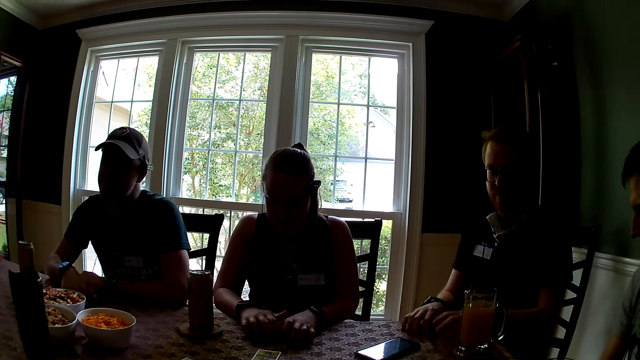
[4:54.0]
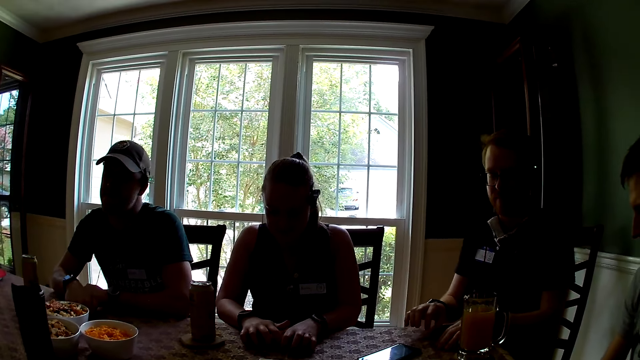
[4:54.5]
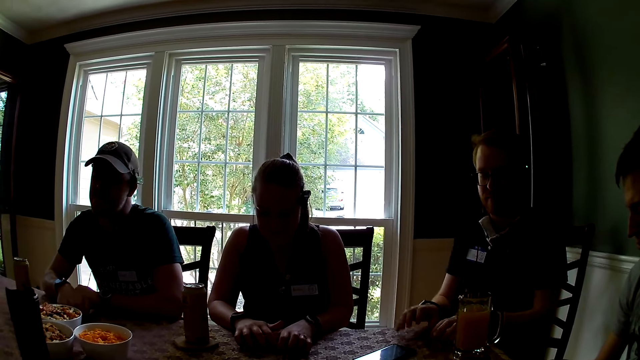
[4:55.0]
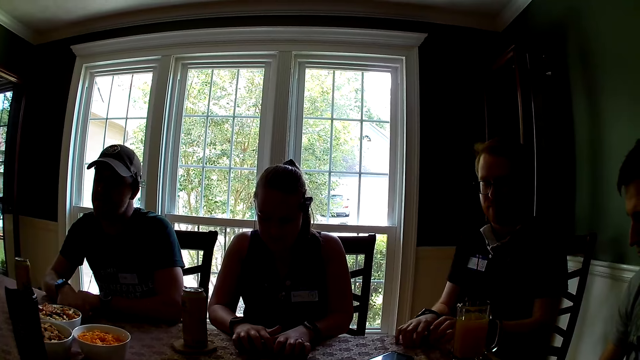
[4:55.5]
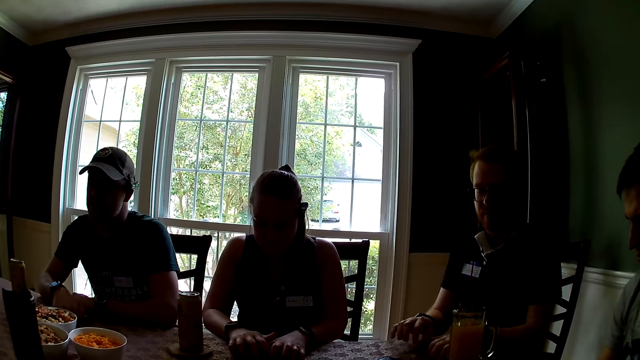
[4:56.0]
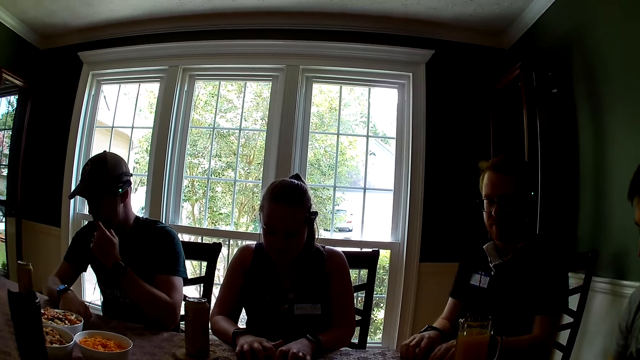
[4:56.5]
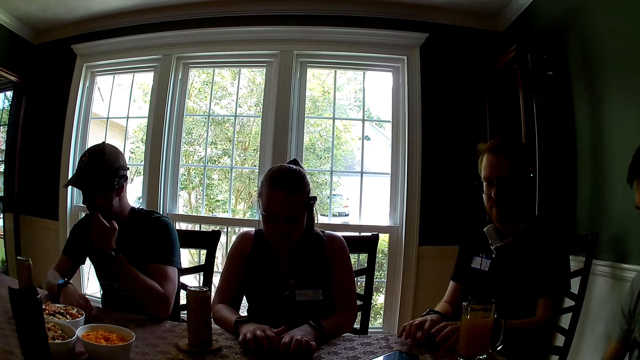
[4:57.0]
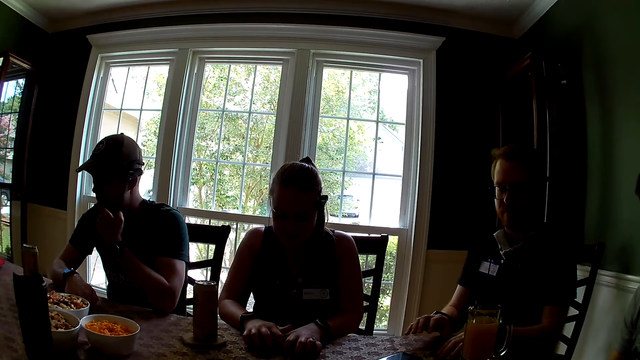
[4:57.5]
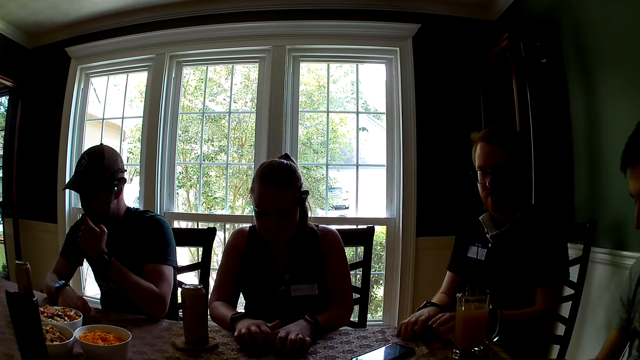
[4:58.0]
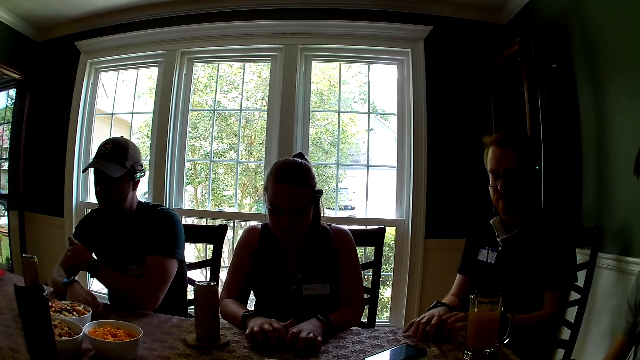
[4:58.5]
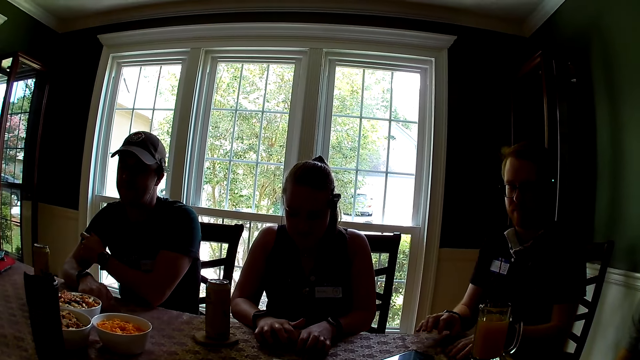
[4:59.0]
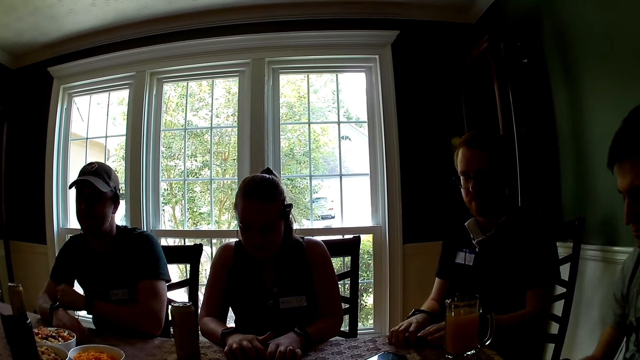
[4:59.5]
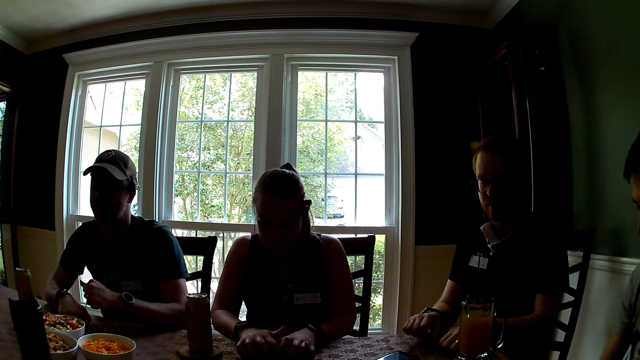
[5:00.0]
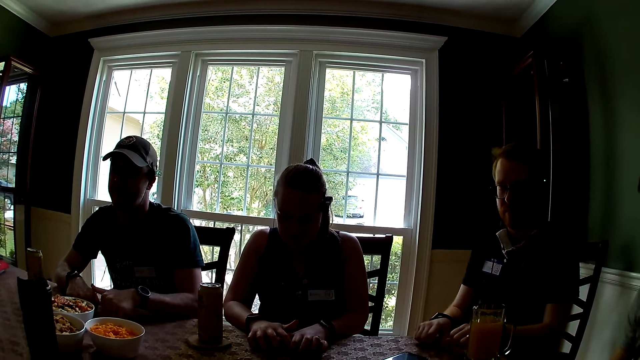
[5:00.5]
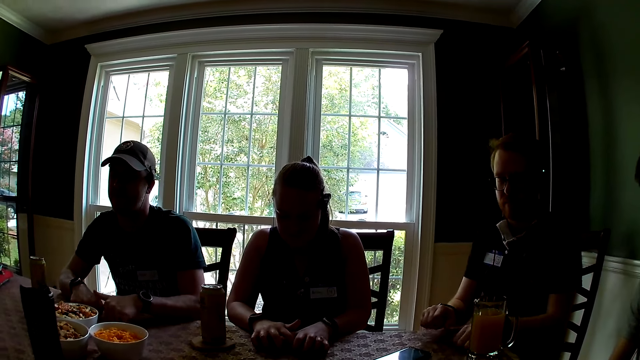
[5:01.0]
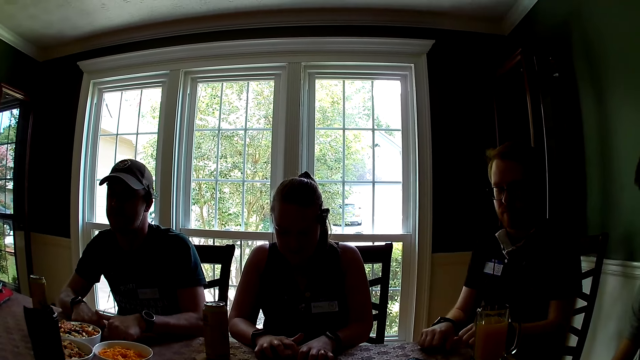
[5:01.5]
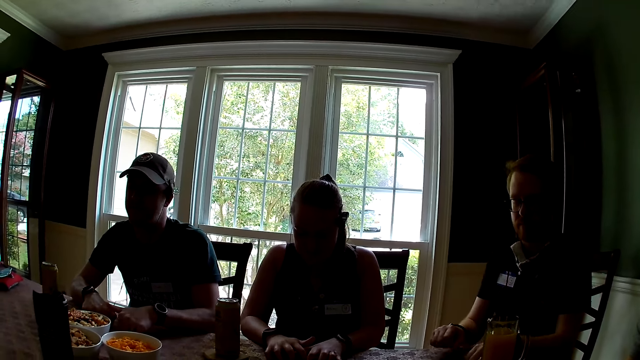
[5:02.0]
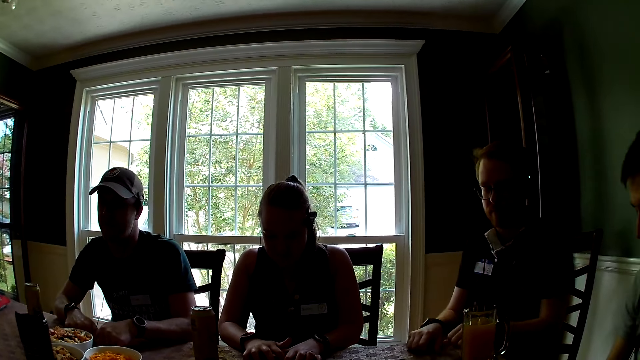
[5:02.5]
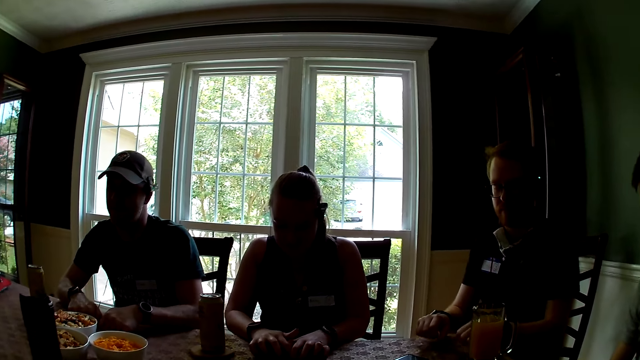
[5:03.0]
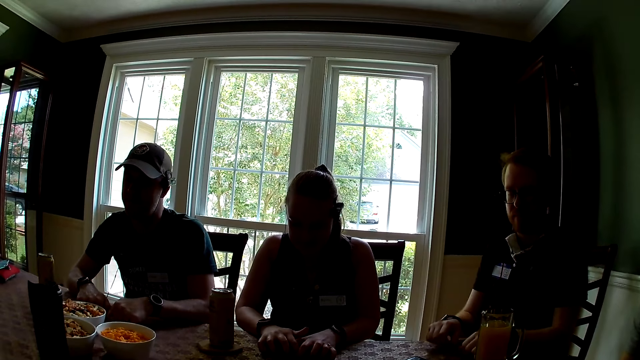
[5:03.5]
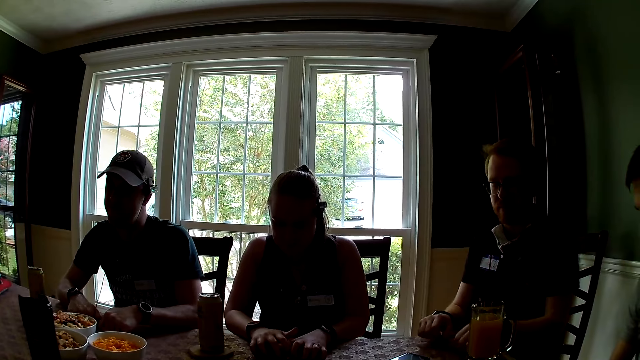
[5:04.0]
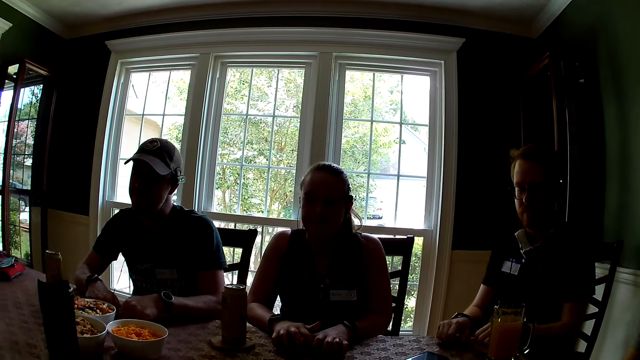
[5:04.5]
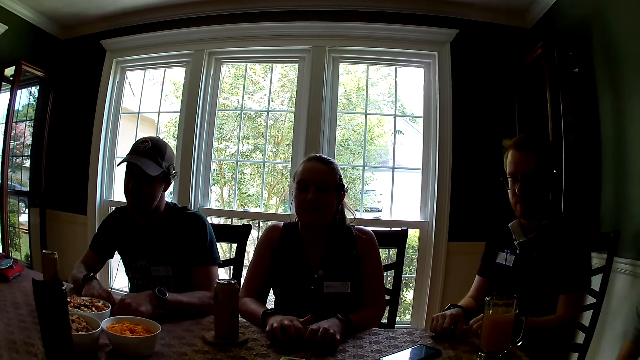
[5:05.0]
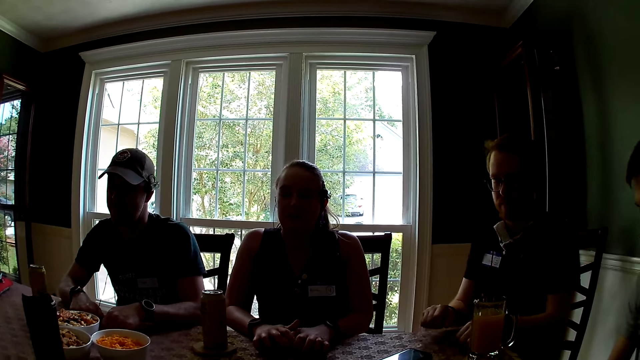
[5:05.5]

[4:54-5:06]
A person touches her face. The person and two other persons hit their hands on the table.

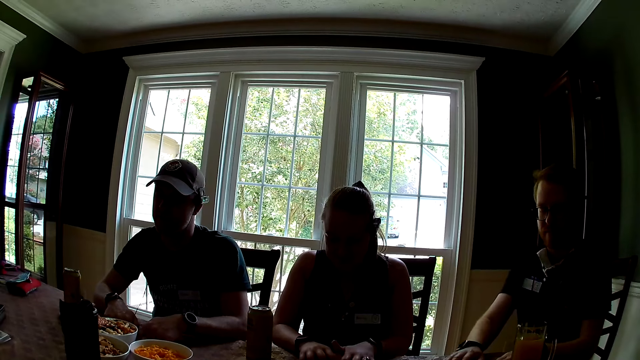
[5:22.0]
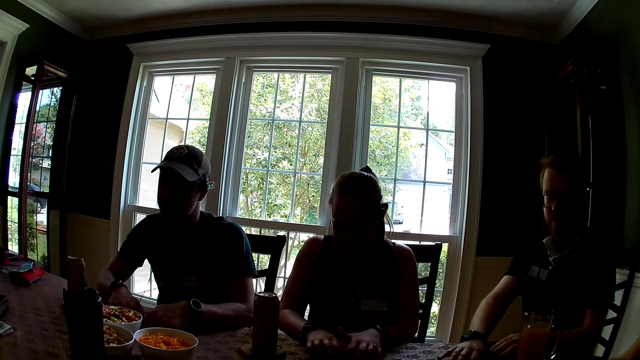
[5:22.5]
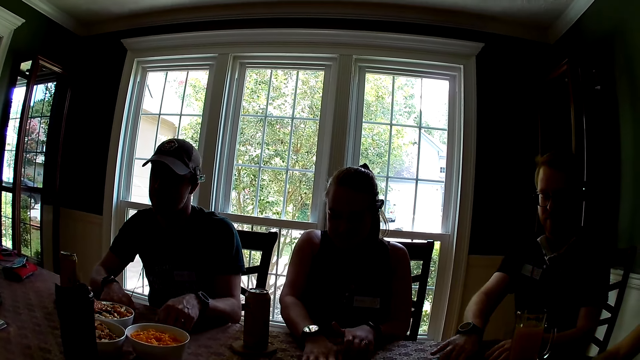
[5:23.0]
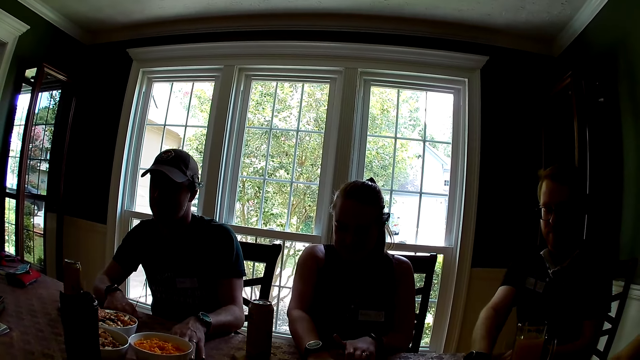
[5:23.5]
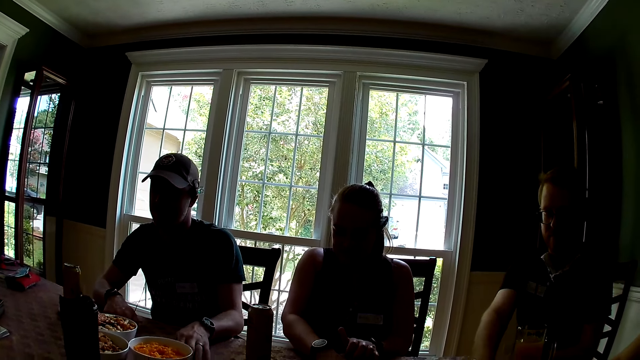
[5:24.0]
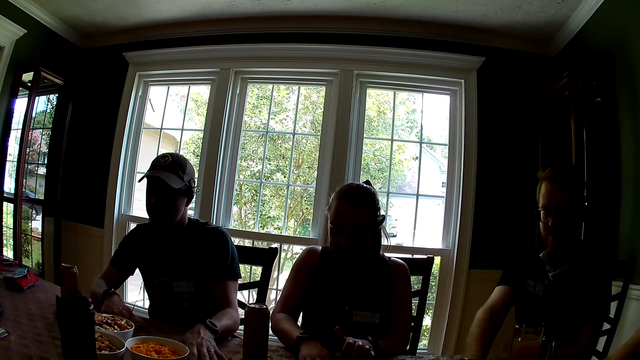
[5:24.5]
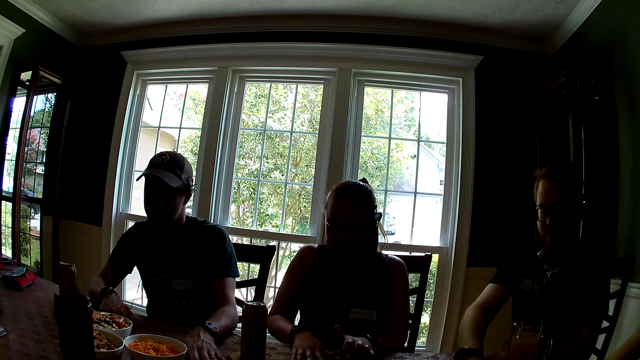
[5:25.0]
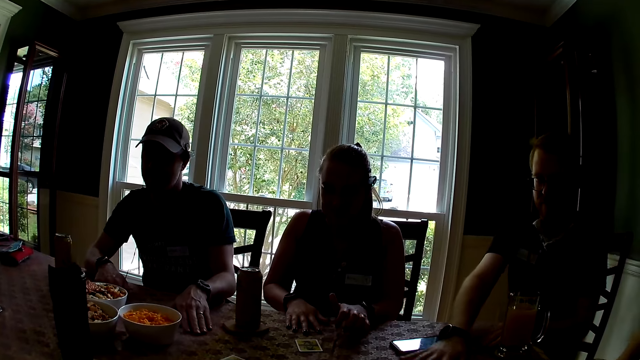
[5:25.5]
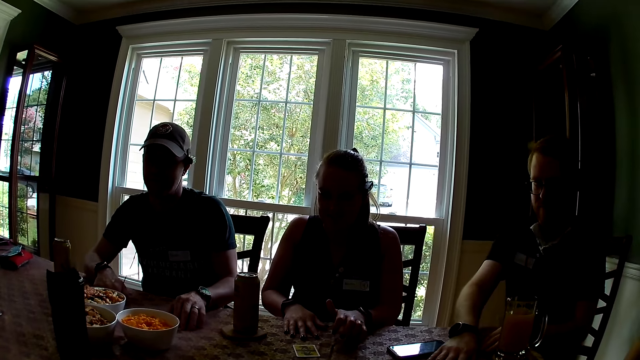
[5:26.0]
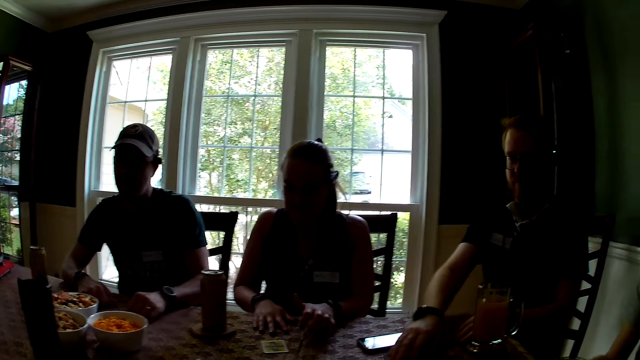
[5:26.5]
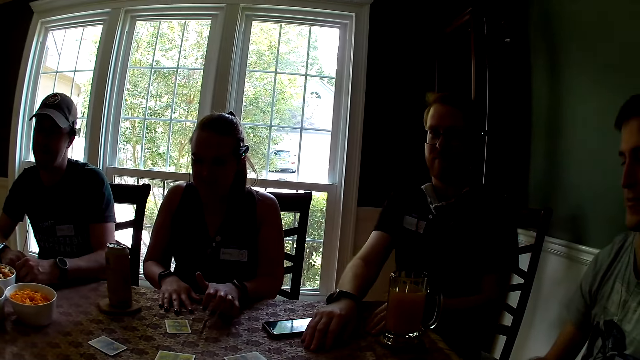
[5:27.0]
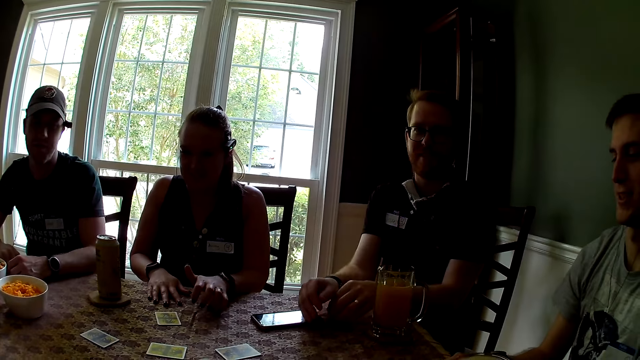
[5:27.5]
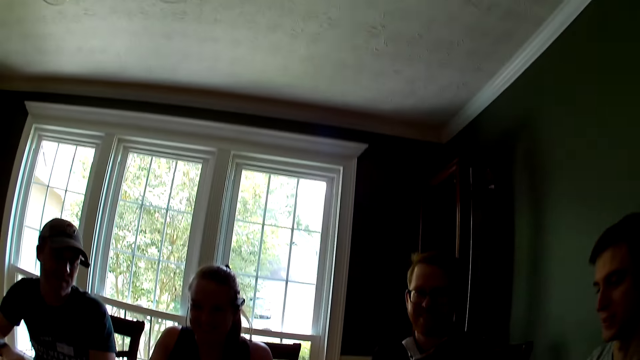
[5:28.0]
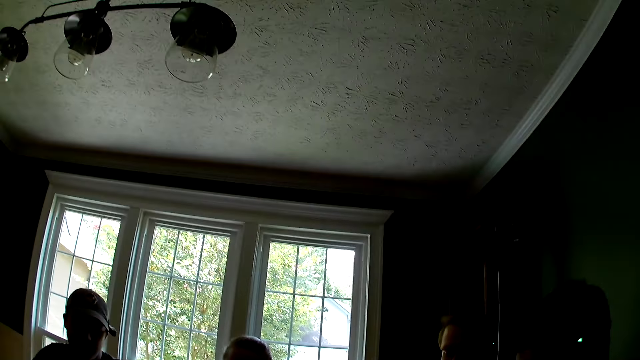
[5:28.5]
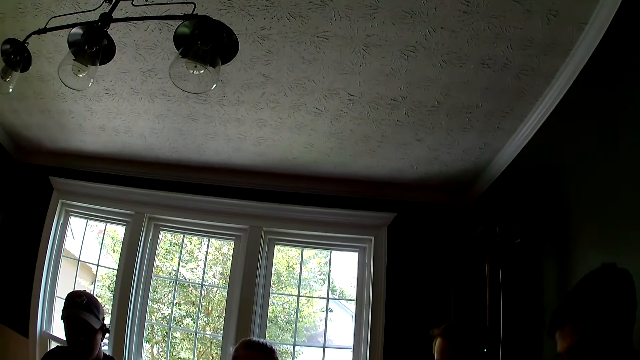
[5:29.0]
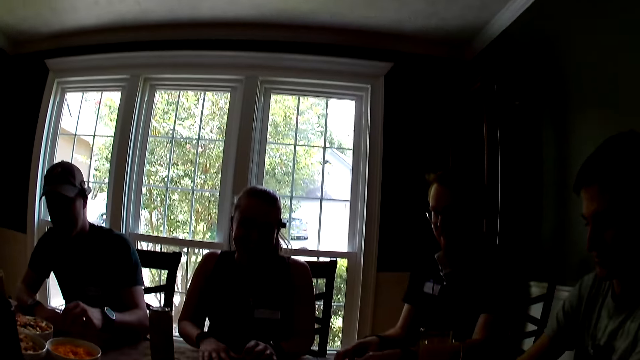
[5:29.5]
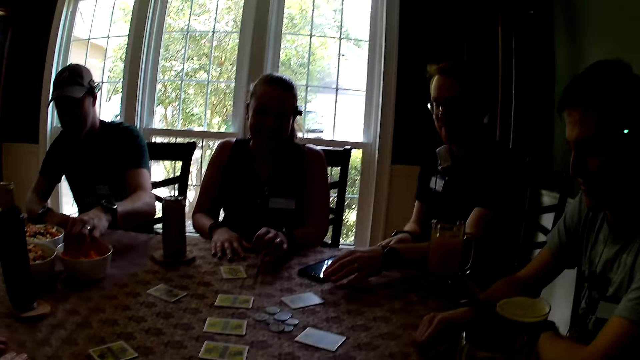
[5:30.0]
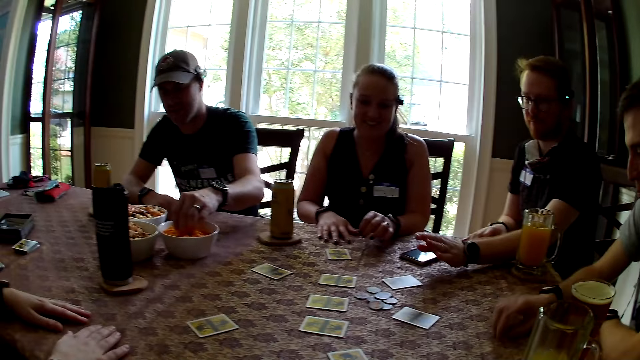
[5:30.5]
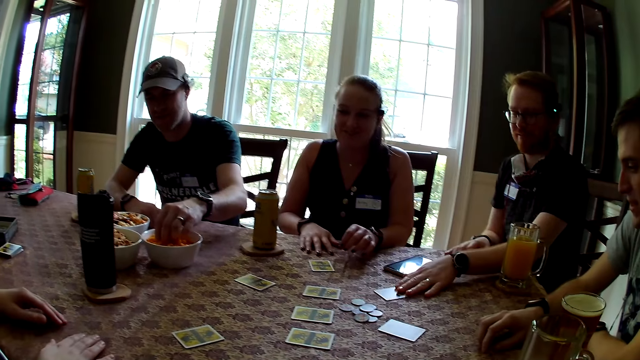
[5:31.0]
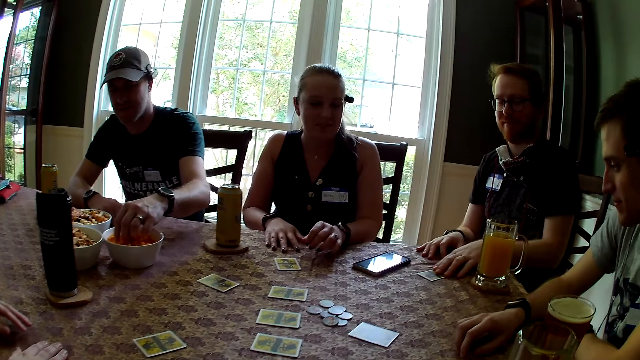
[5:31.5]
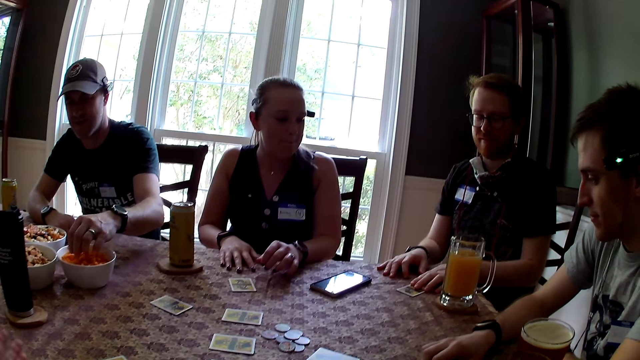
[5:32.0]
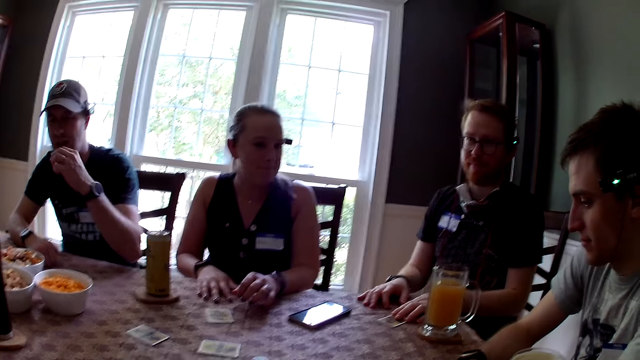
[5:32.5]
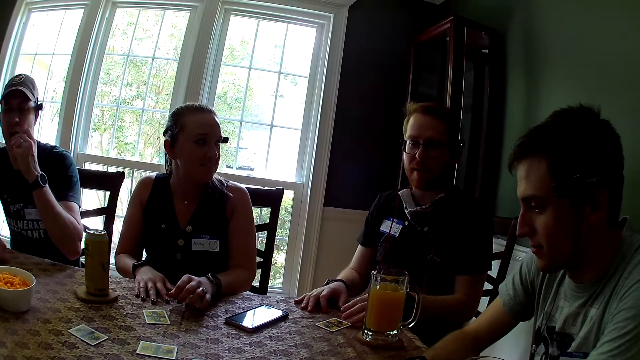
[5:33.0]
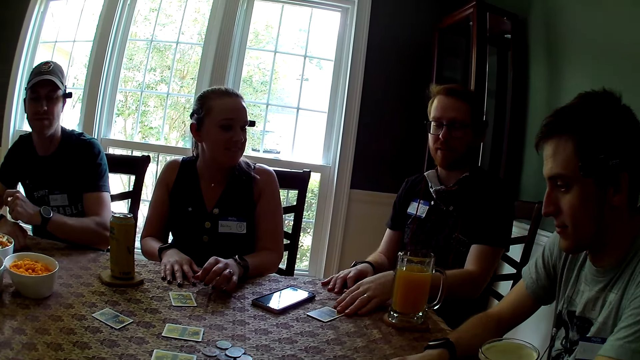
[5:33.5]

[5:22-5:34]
Three persons touch the cards on the table. The camera wearer makes some sounds. A man puts his left hand in a bowl of snack. One of the persons touches the card on the table. Another man moves a card toward himself. A woman speaks to the other man. The first man carries a snack from the bowl with his left hand and eats the snack with his left hand. The other man moves the card back to the rest on the table.
